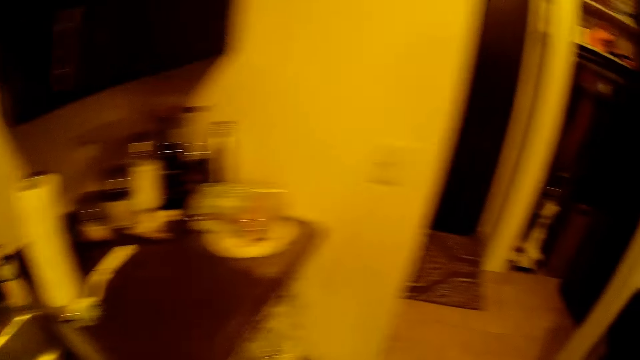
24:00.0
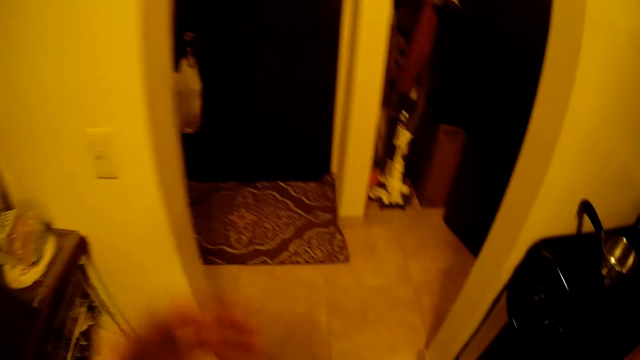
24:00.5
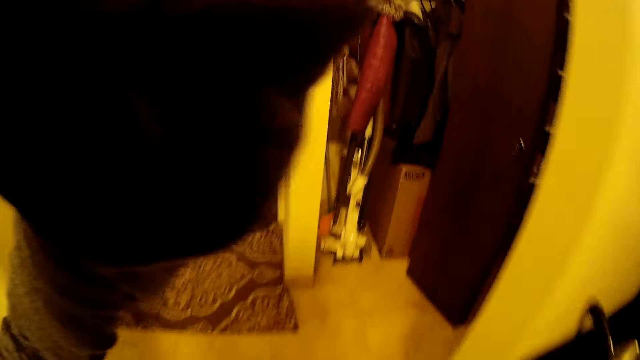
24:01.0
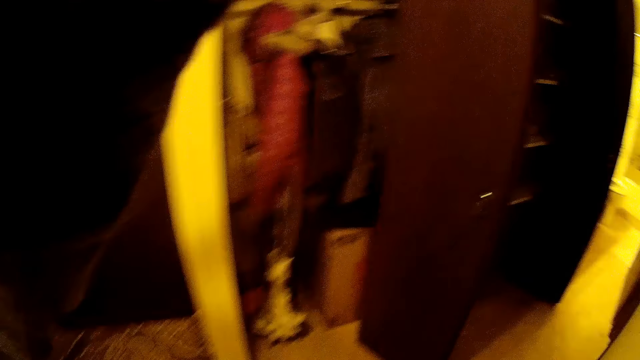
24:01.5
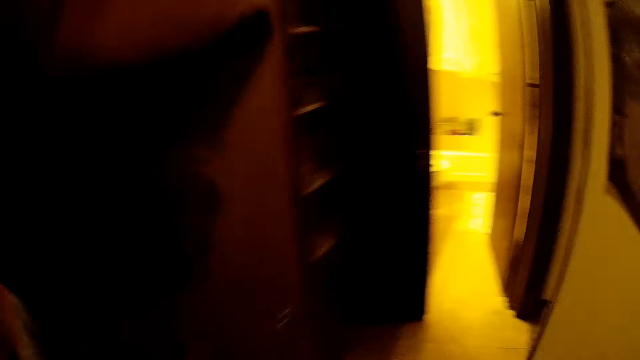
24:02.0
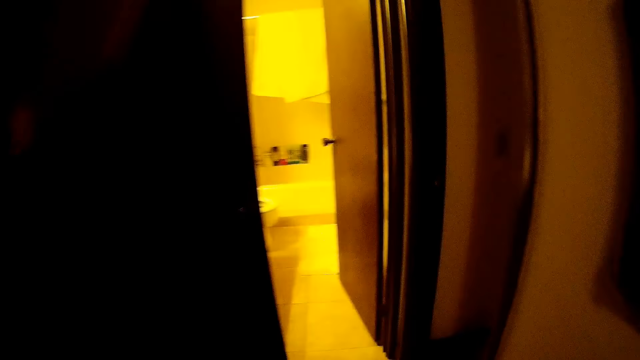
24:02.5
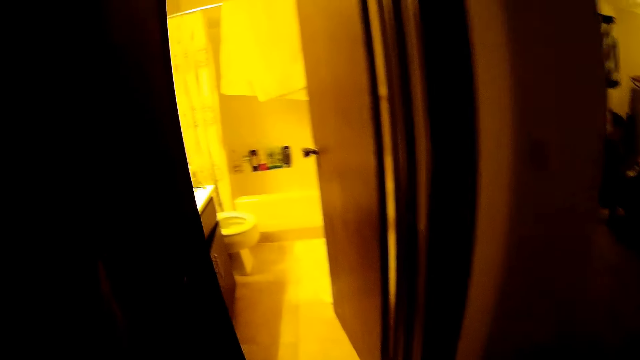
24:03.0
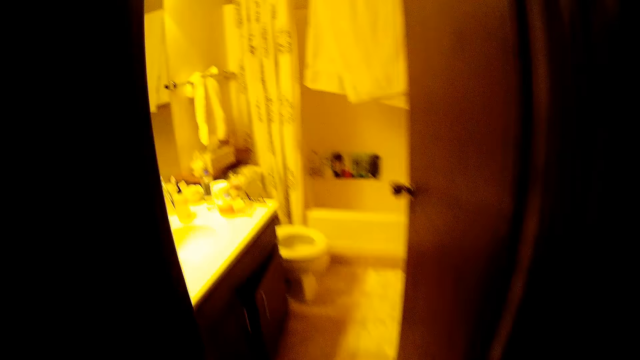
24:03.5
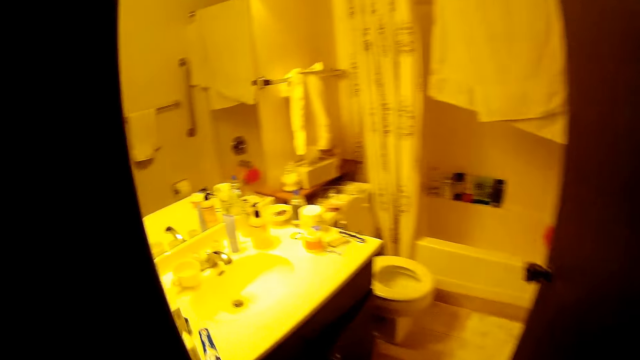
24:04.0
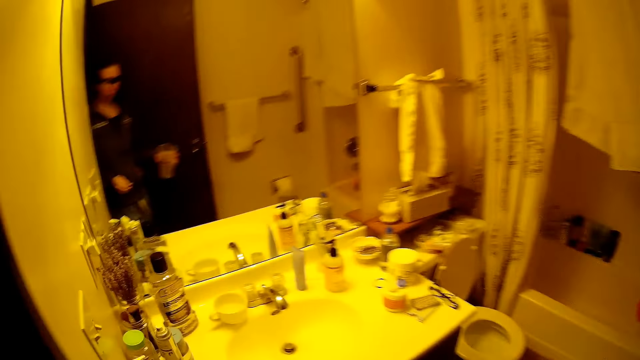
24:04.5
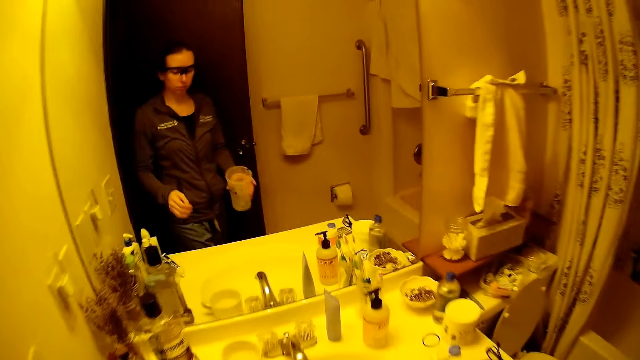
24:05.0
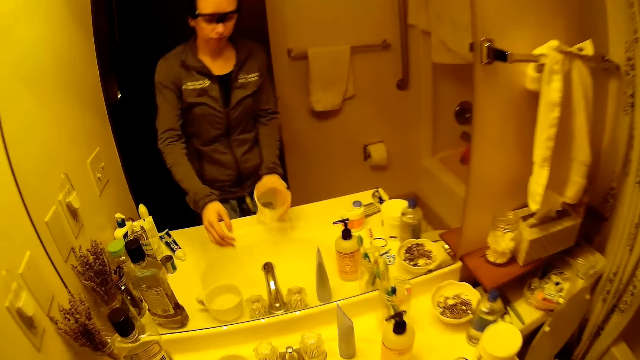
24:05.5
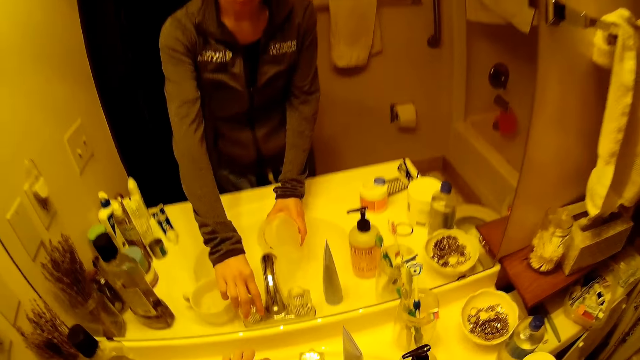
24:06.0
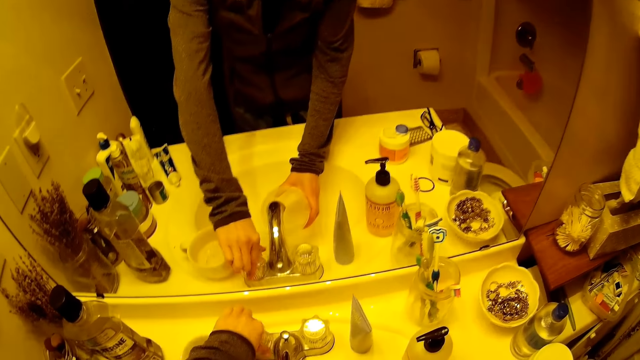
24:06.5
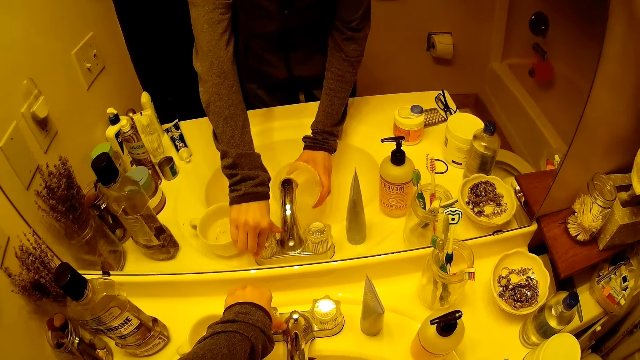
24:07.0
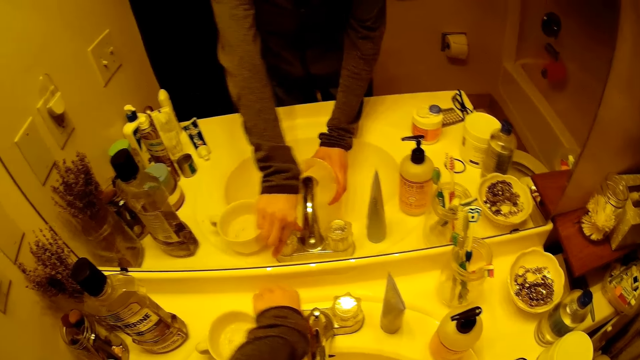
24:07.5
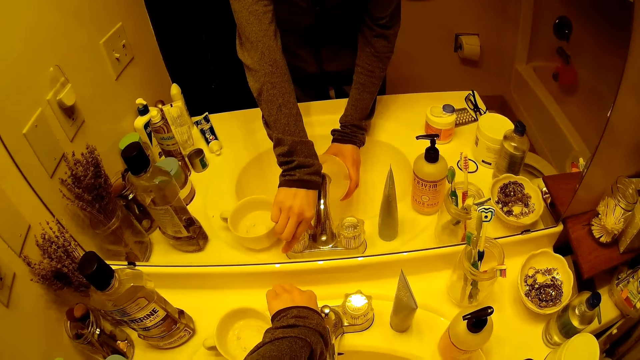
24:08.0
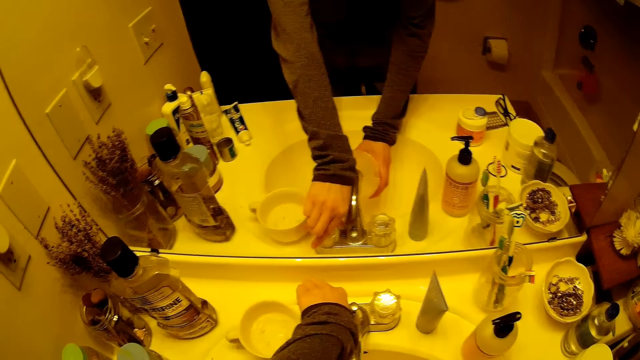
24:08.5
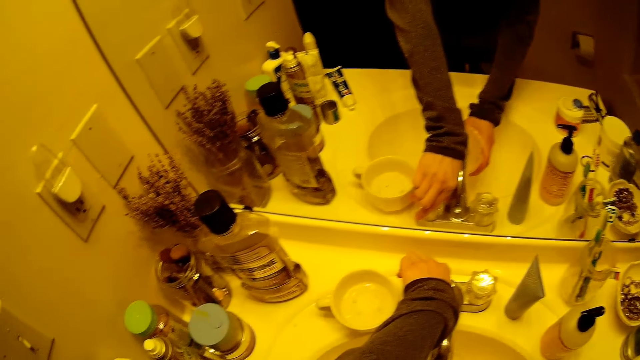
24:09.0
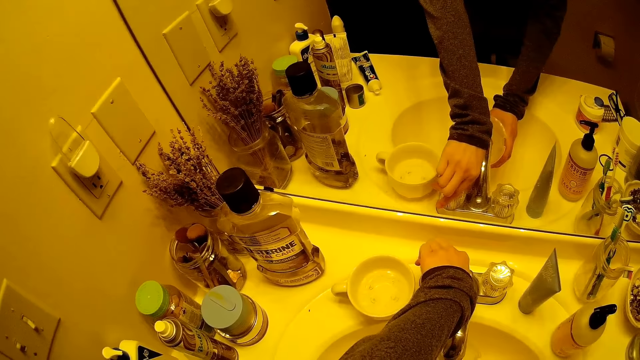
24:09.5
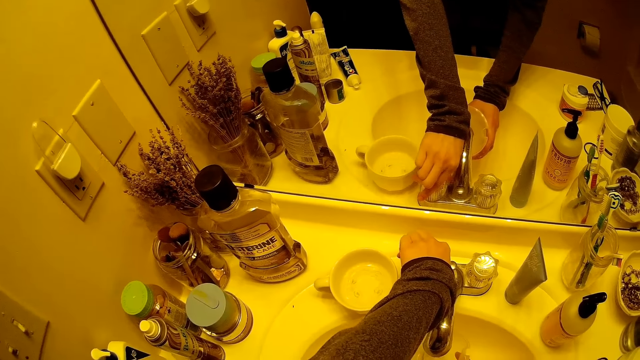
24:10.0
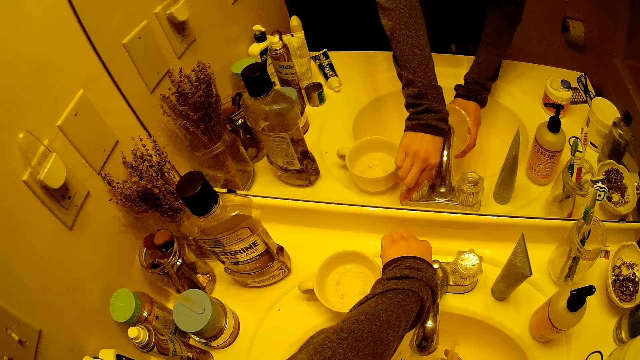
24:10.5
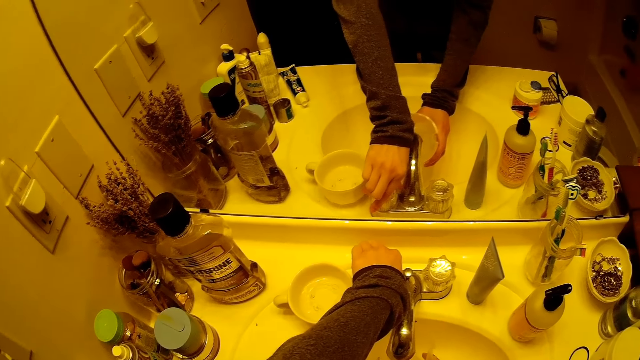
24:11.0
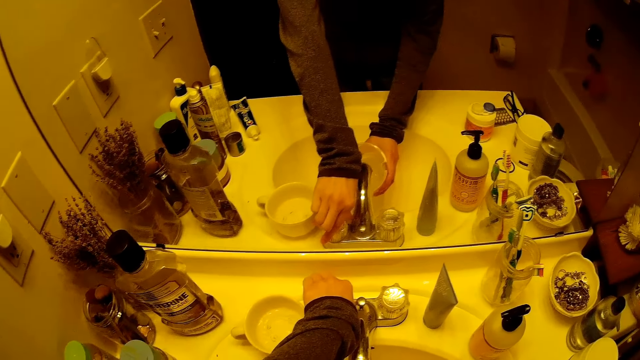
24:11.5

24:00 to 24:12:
The camera wearer adjusts a camera. She walks around a room. She walks into the bathroom. She holds a cup in her right hand. She pours water in a sink. She opens the tap with her left hand. She runs water through the tap. She fills the cup with water in both hands.

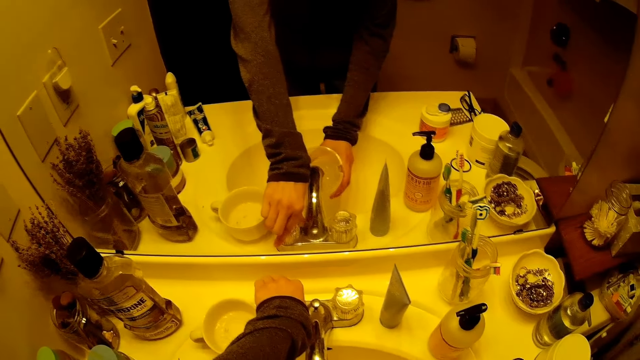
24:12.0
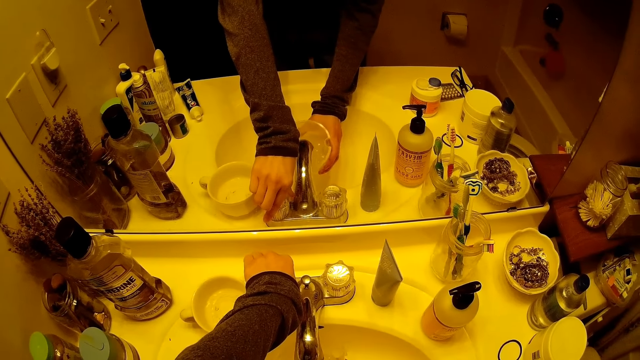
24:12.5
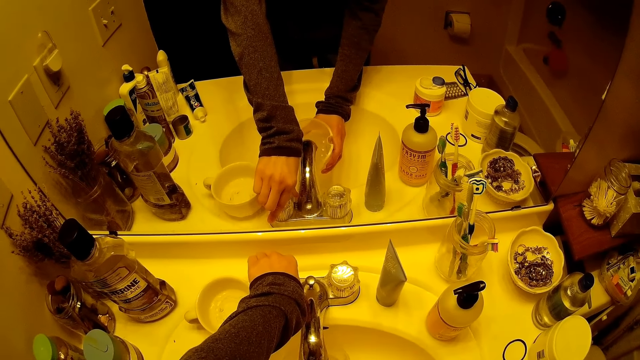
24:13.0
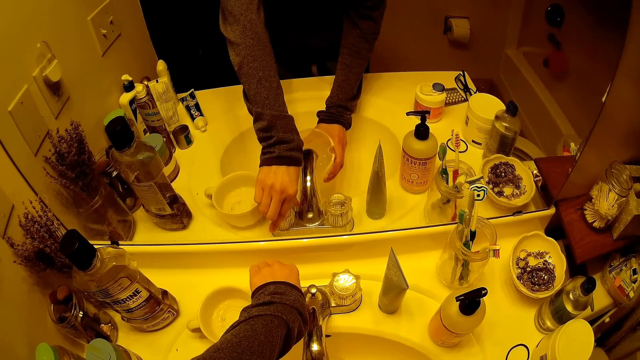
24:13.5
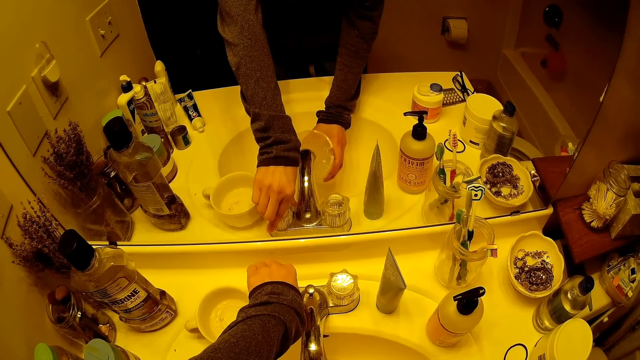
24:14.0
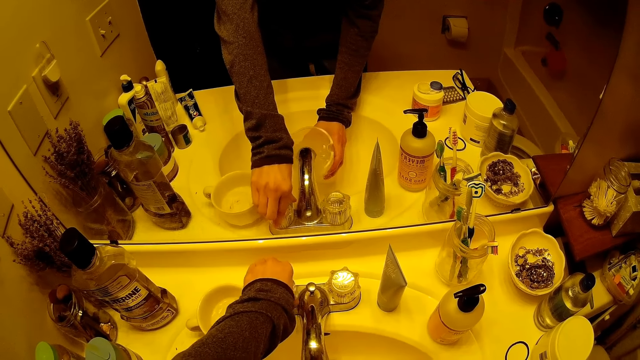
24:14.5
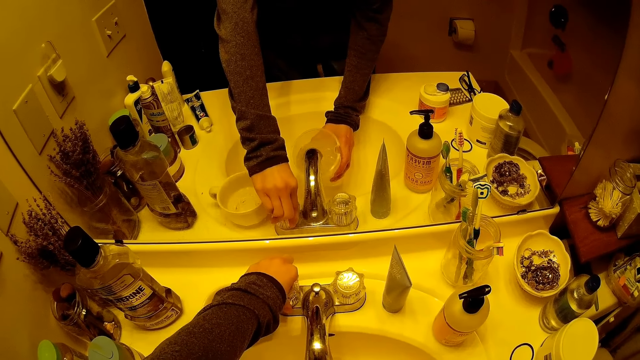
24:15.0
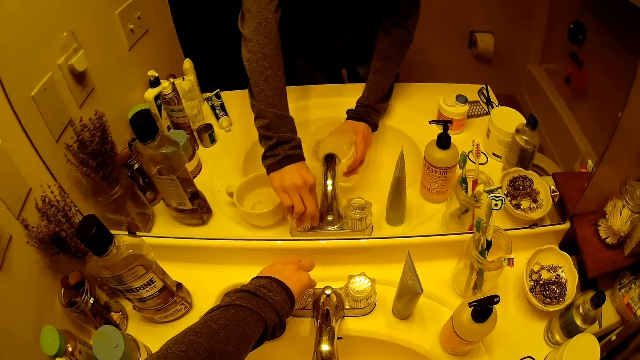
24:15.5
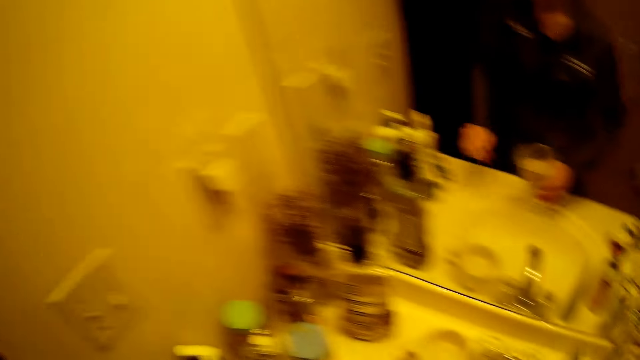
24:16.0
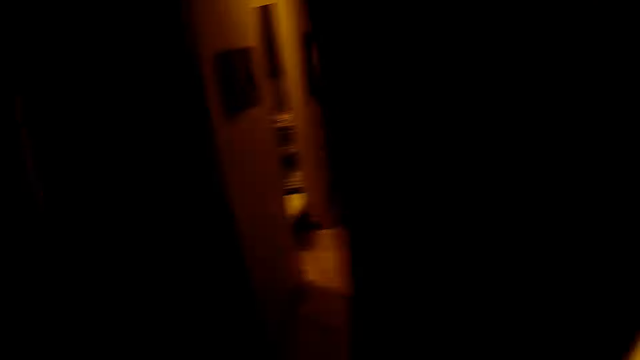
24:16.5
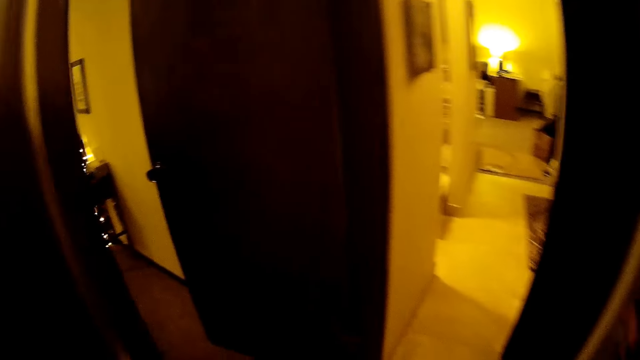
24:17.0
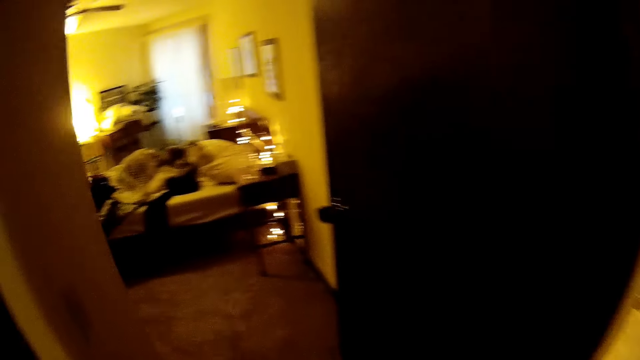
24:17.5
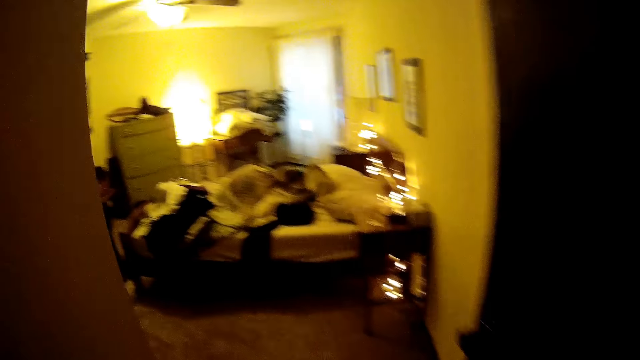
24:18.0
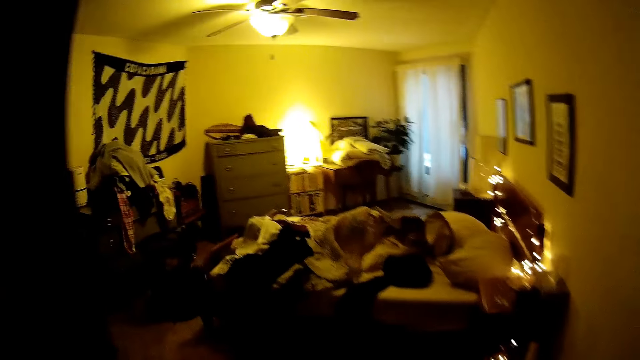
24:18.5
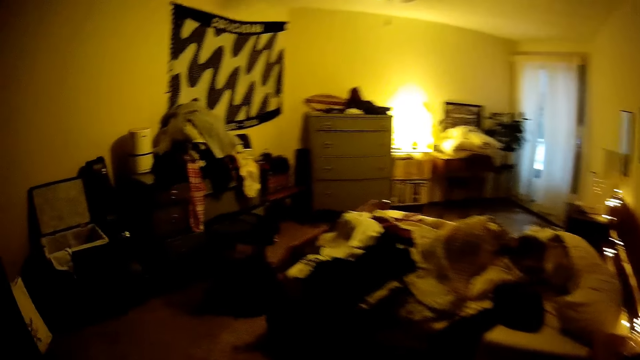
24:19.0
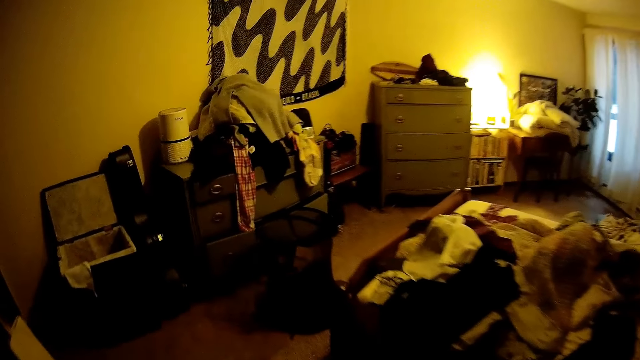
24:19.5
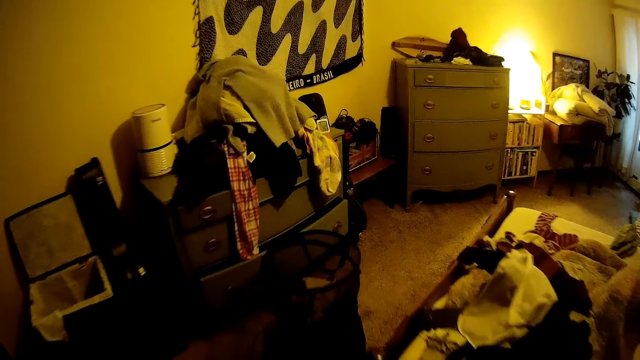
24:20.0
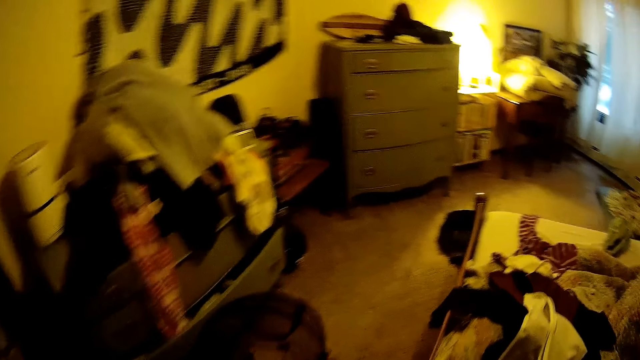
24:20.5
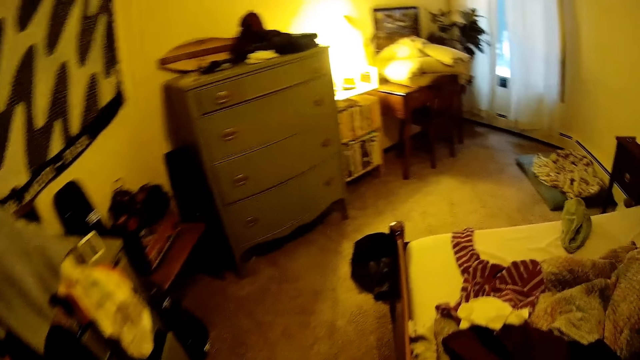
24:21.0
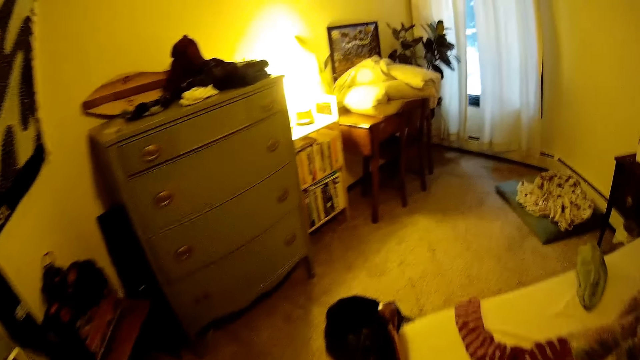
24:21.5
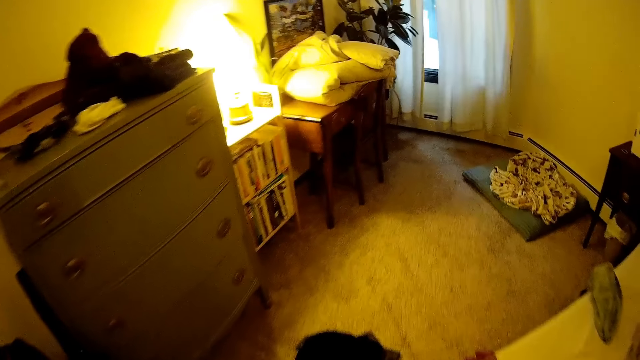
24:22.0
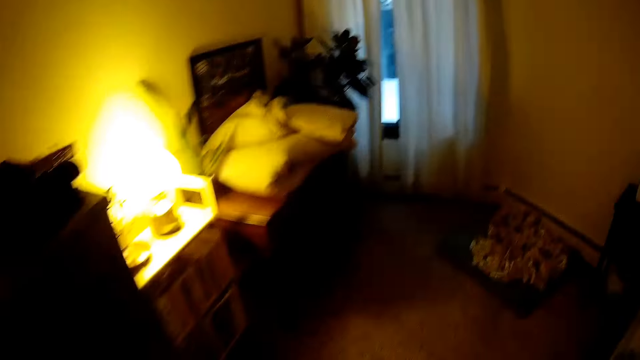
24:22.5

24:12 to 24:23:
The camera wearer closes the tap with her left hand. She walks around a room. She walks out of the bathroom. She walks into the bedroom.
